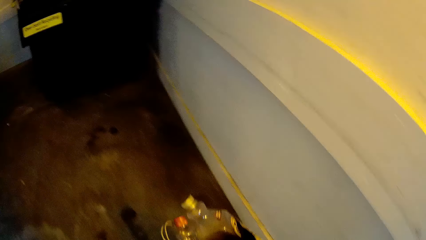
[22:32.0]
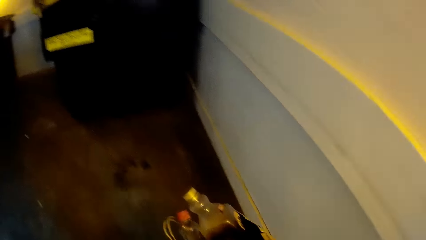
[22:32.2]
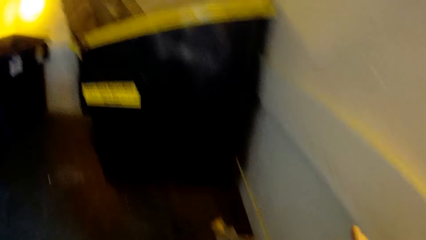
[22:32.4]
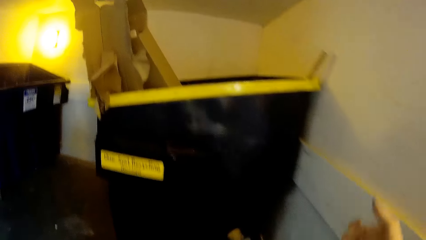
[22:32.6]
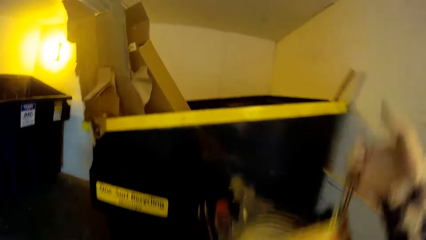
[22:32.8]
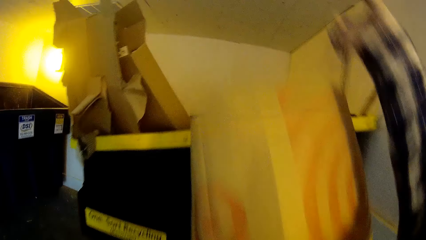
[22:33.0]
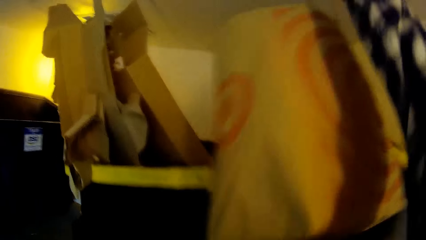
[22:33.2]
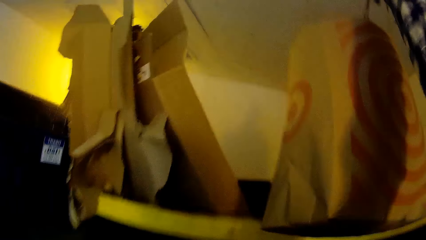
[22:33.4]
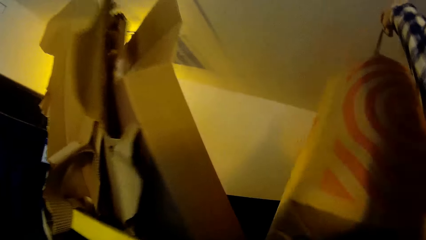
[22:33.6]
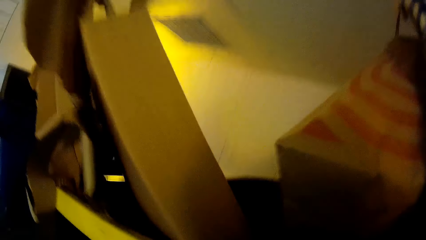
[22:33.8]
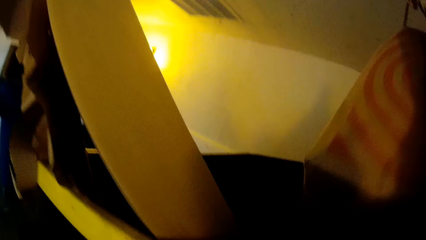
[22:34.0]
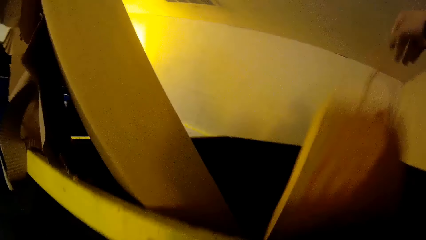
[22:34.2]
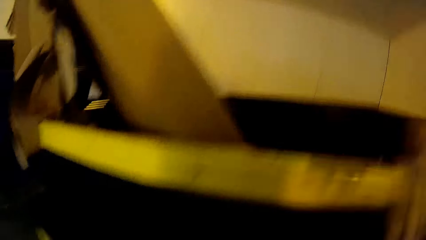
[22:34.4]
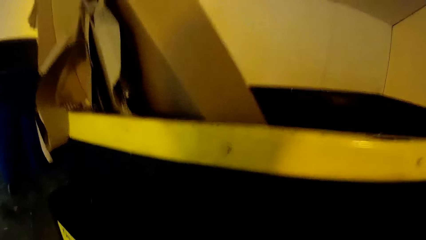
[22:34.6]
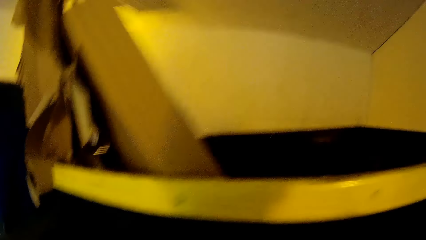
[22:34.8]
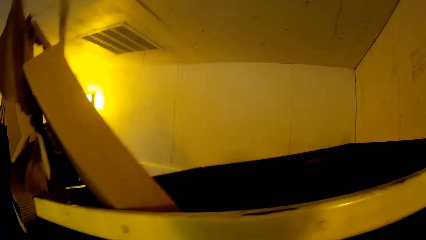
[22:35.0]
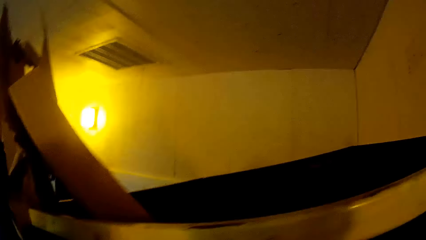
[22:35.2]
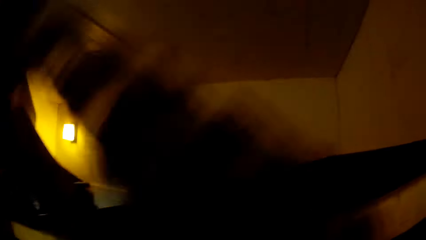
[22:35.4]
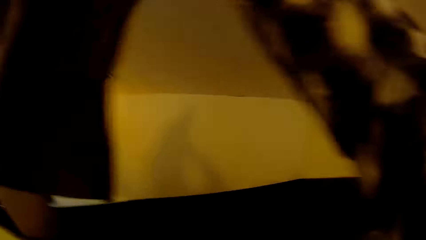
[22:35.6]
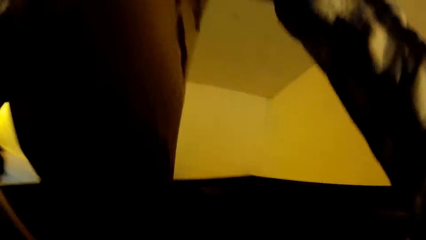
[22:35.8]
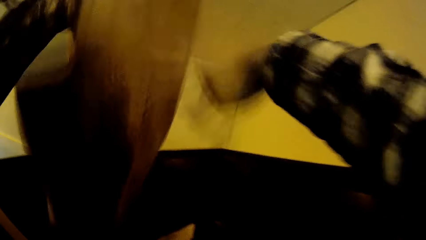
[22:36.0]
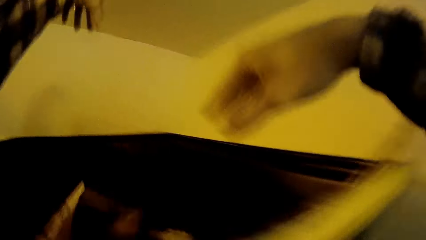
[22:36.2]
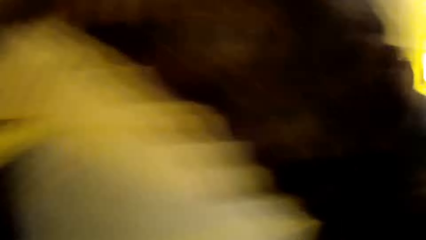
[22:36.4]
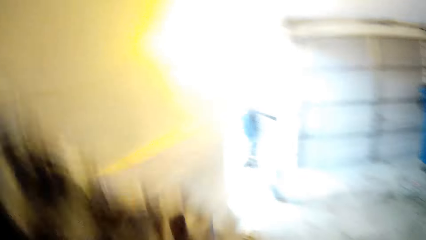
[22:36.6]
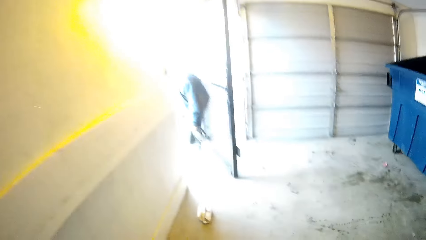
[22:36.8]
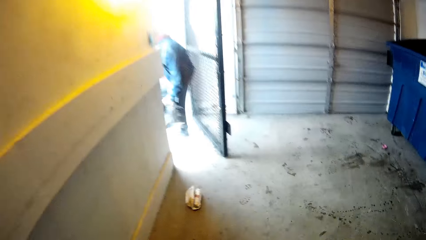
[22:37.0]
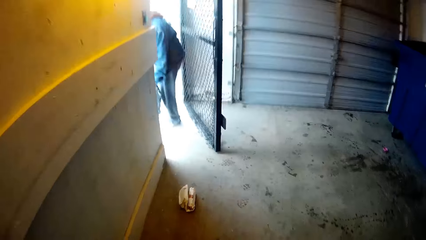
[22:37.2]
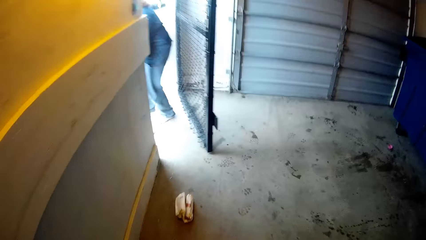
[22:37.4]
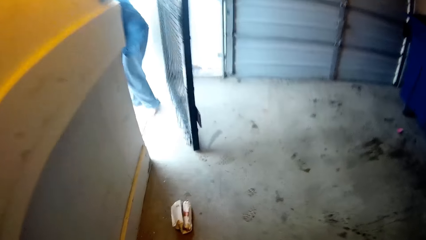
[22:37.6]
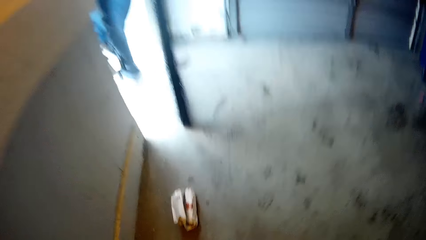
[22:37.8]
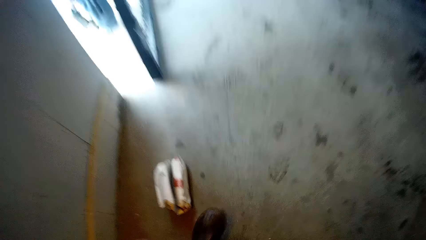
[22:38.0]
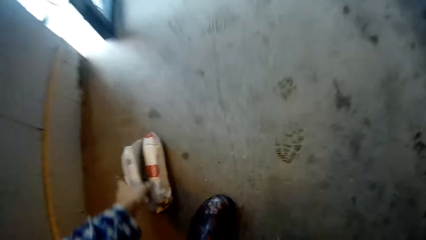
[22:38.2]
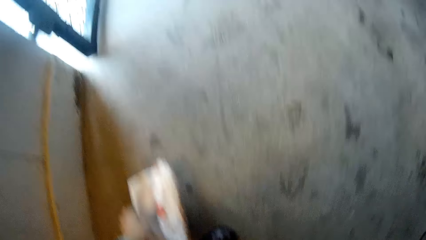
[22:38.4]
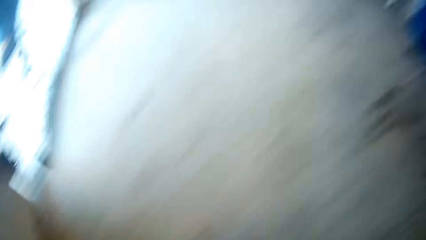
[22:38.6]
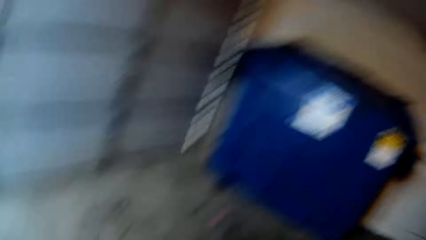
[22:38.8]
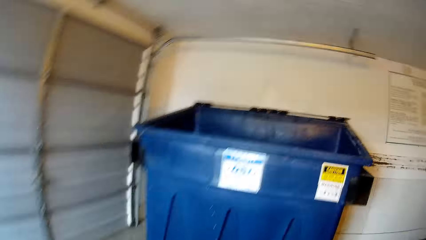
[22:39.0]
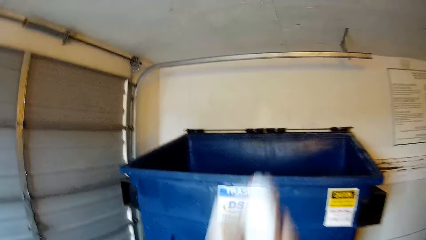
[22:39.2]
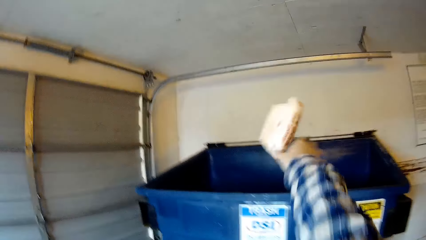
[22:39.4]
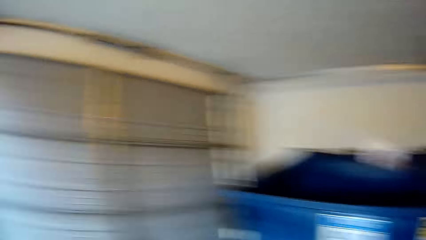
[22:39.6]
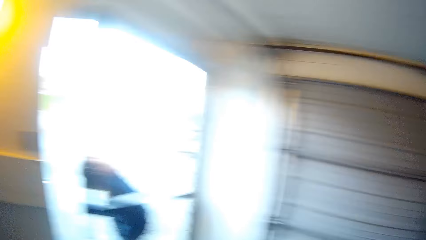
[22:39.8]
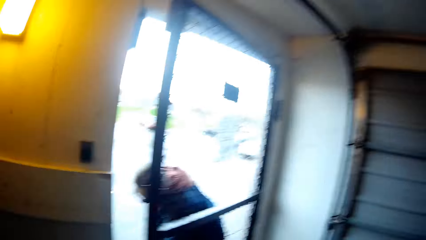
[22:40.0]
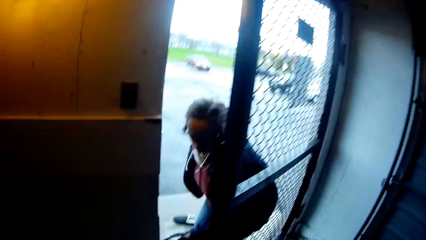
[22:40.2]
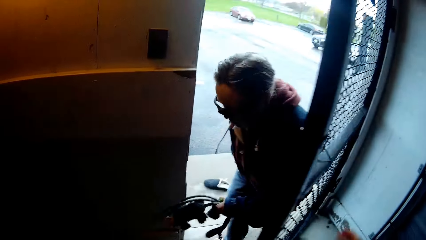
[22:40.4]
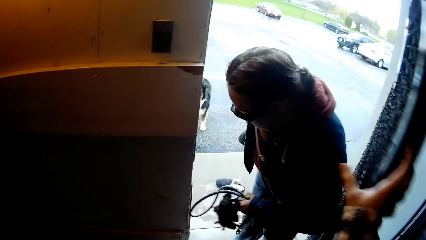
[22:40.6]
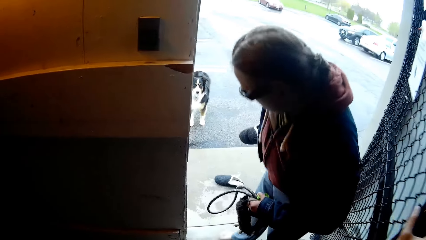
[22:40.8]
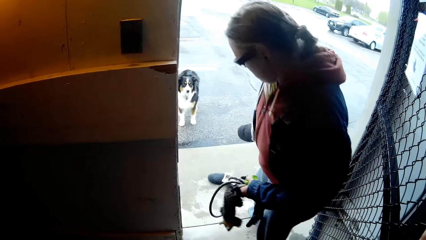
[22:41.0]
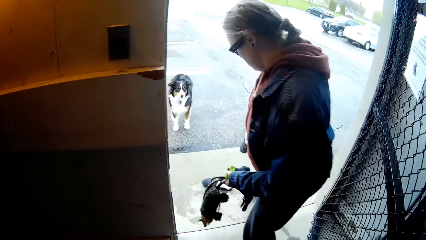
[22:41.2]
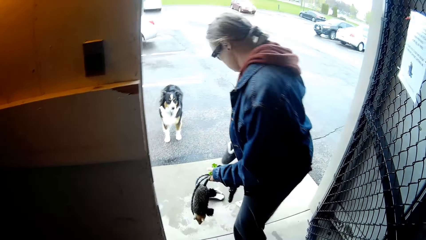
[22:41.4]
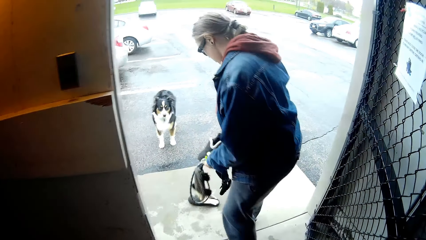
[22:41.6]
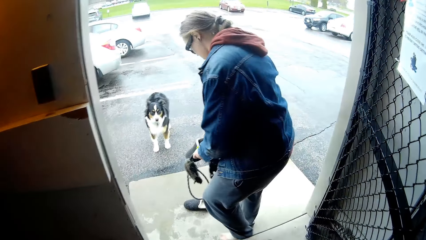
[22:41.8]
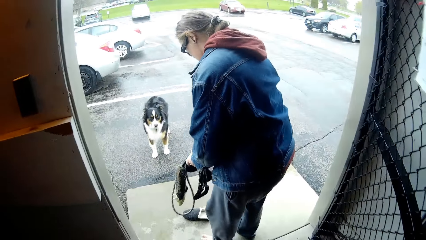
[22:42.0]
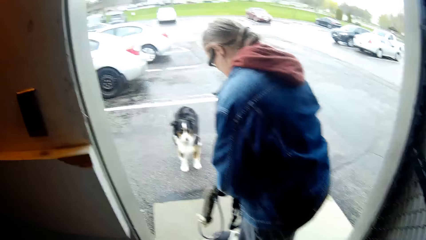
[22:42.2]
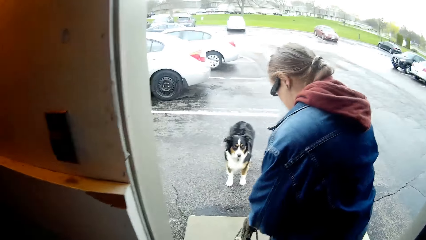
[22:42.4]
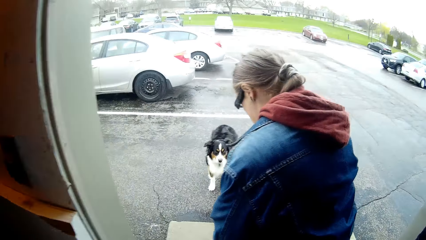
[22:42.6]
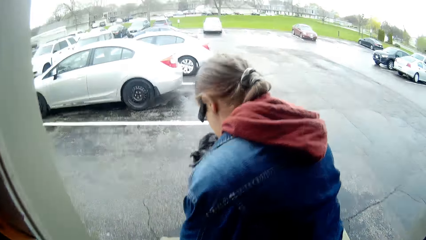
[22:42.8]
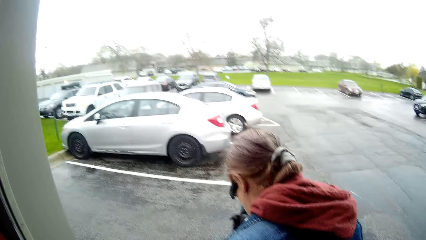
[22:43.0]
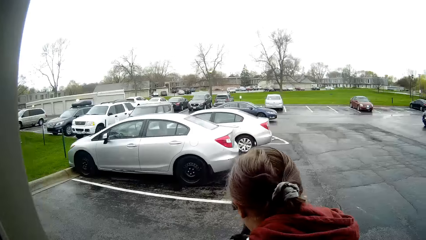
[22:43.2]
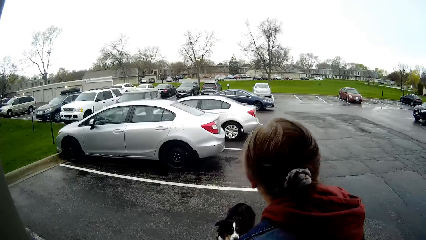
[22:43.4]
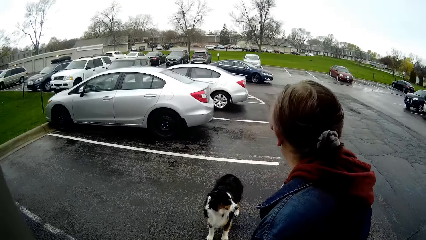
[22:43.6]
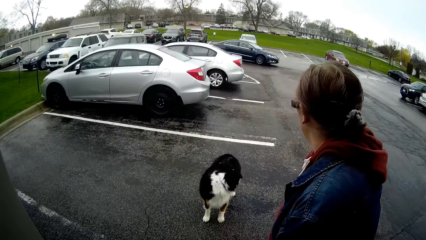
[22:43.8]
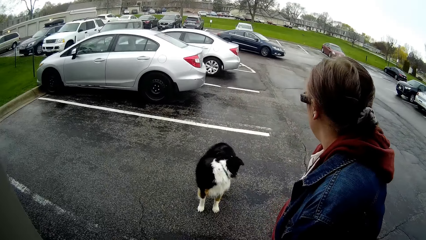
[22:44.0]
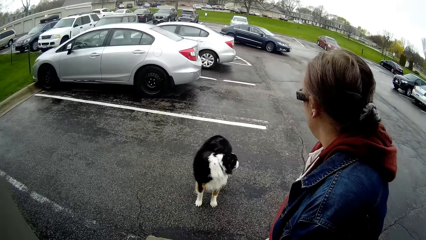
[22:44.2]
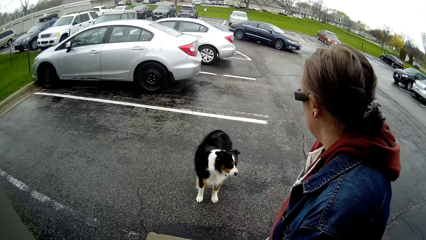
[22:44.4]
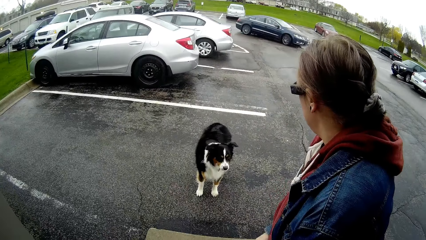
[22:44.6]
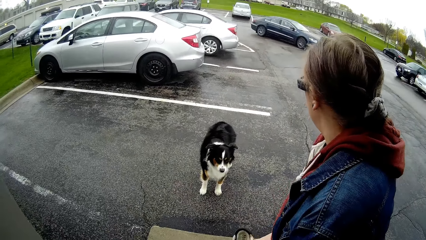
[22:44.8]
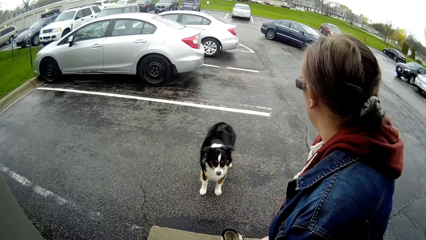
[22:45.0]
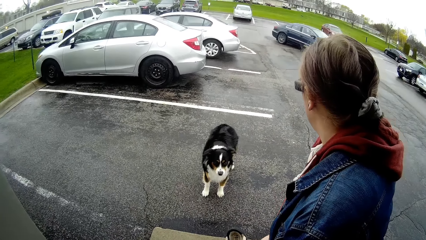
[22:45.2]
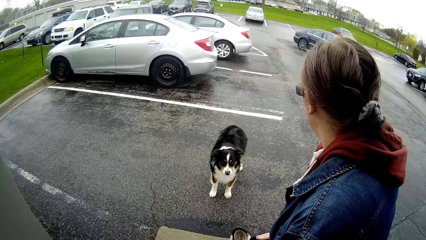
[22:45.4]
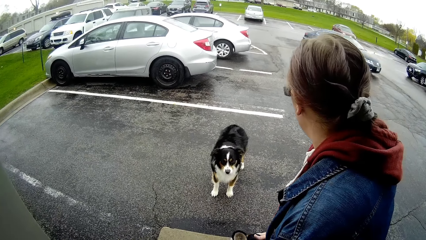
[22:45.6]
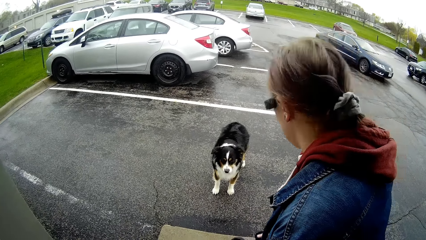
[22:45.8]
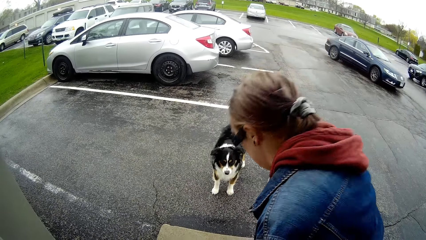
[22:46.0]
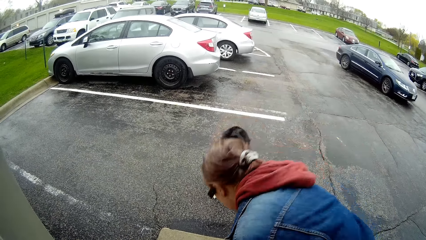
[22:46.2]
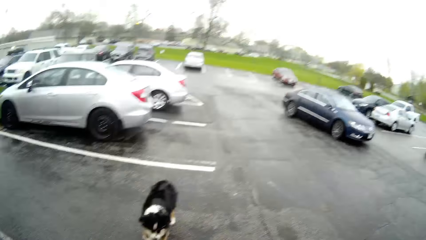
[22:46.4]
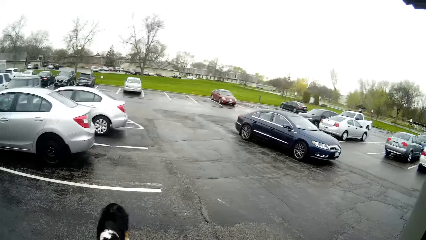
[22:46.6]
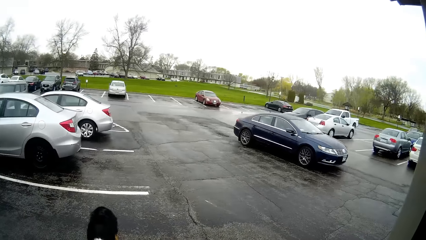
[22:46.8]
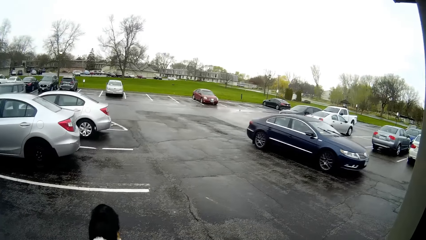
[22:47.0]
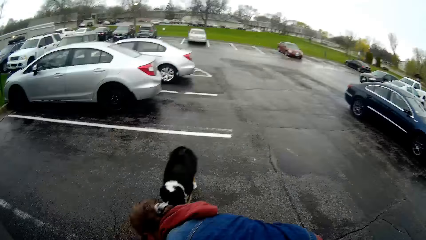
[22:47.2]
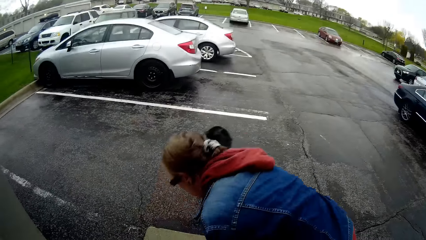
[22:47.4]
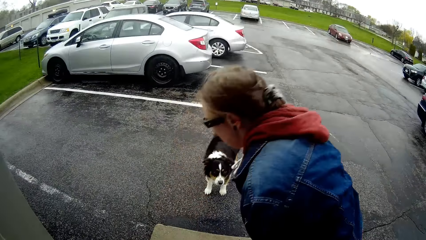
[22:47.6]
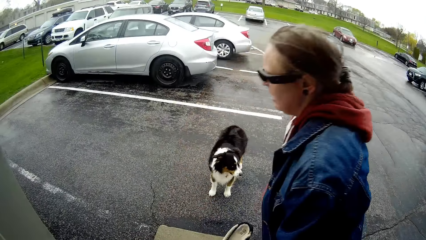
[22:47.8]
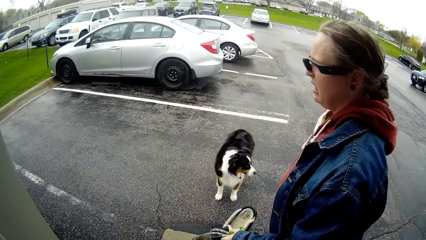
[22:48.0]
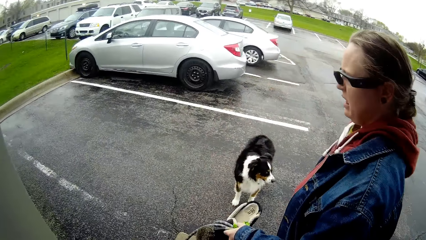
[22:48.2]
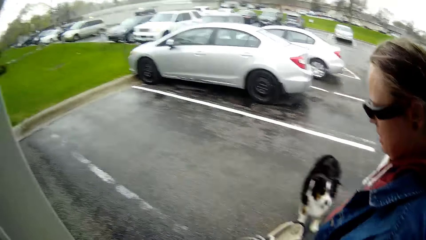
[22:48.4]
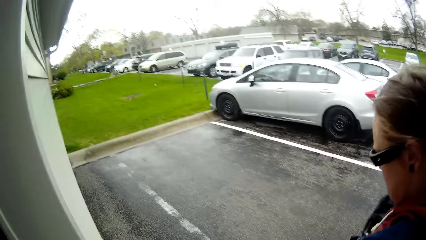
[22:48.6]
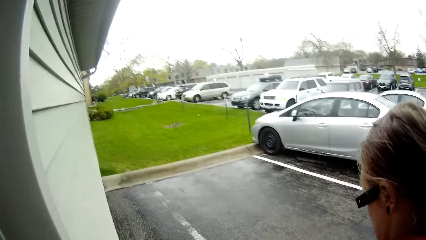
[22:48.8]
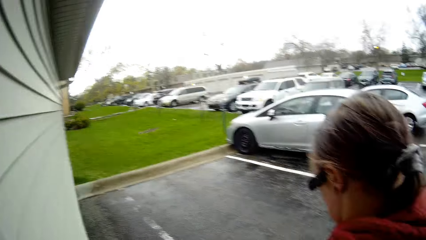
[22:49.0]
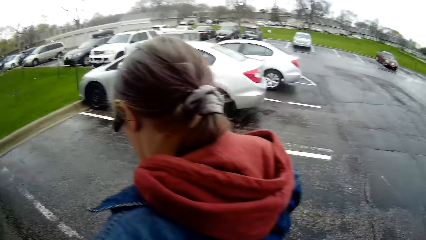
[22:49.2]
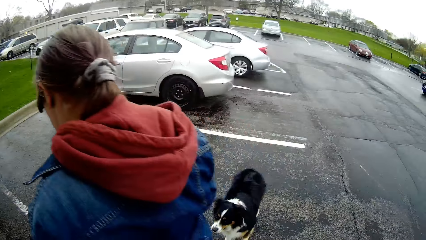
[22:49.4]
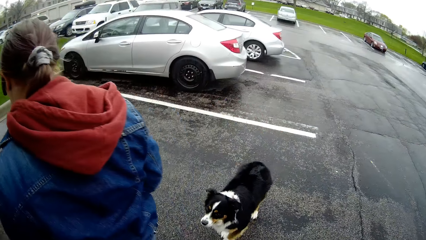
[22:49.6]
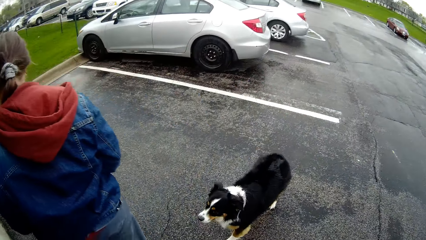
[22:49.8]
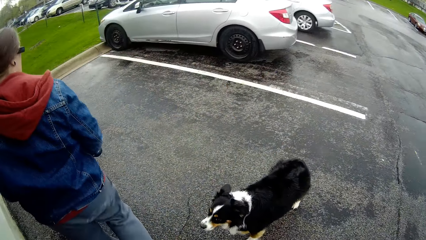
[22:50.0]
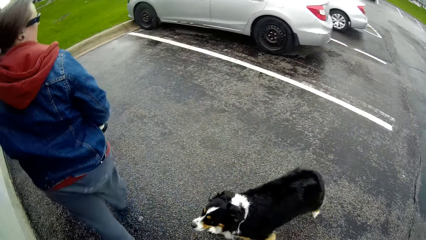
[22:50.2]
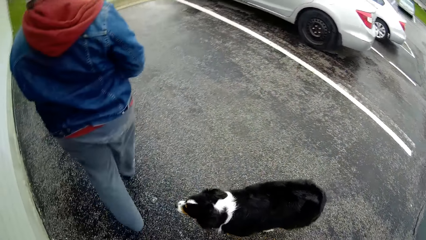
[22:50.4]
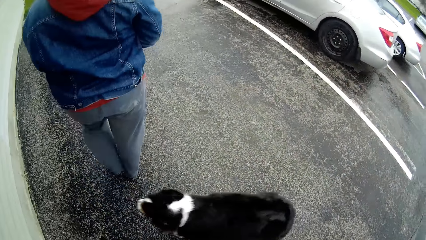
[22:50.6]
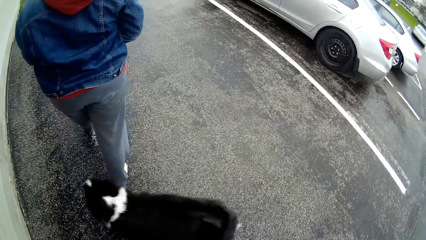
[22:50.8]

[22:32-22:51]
The camera wearer walks. He drops the packs of trash into a trash bin with both hands. He walks. He picks up dirt from the floor with his left hand. He throws the dirt into the trash bin with his right hand. A woman converses with the camera wearer. The camera wearer opens the door with his right hand. He looks at the woman. The woman transfers the footwear in her right hand to her left hand. The camera wearer speaks to the woman. The woman bends down, bends up, and moves around the compound.
